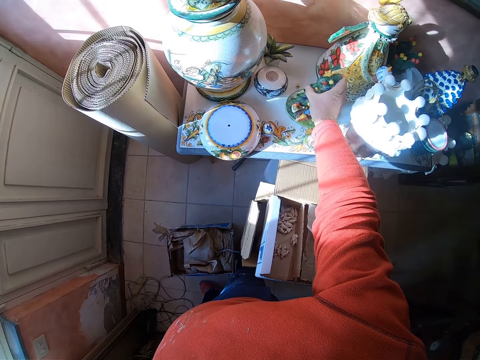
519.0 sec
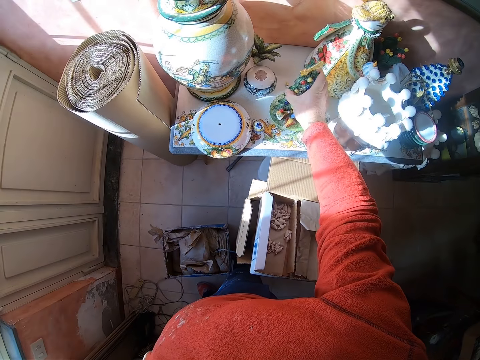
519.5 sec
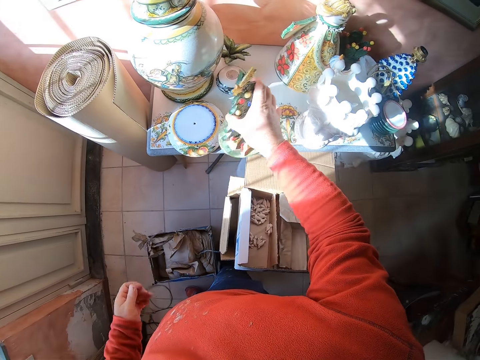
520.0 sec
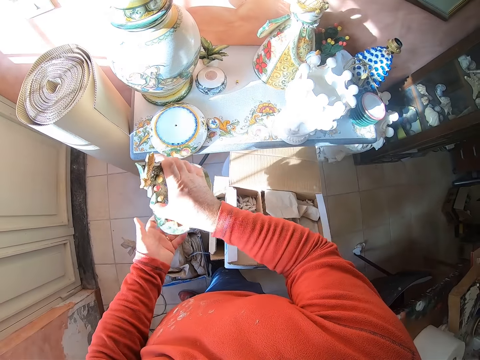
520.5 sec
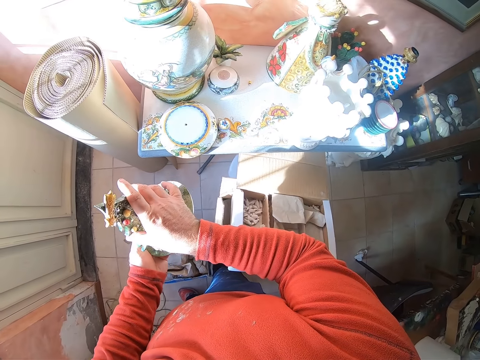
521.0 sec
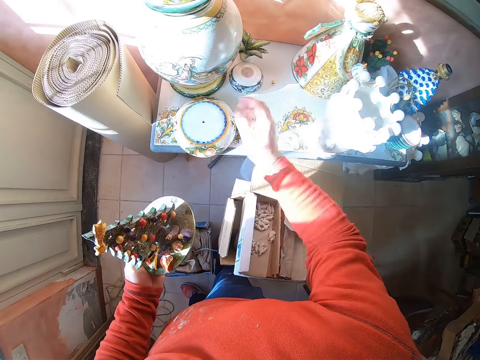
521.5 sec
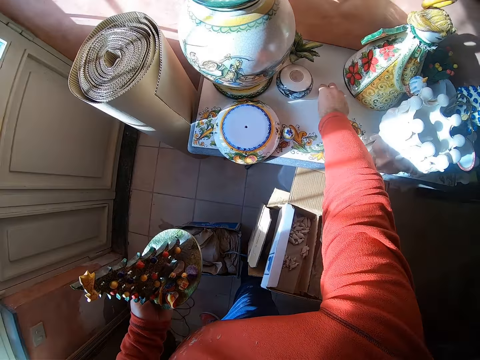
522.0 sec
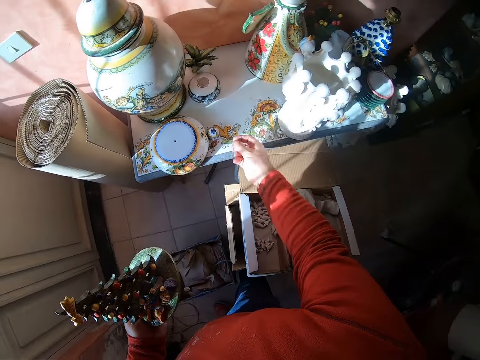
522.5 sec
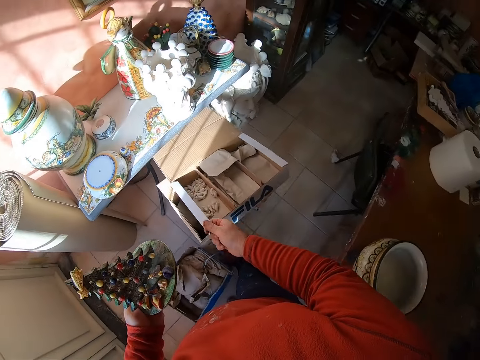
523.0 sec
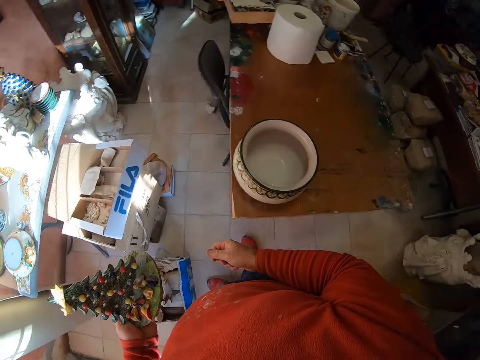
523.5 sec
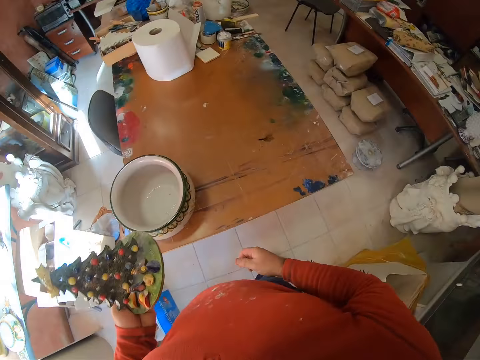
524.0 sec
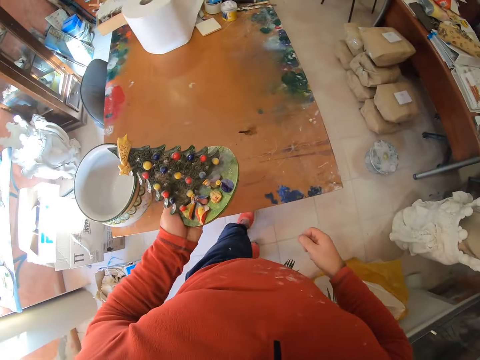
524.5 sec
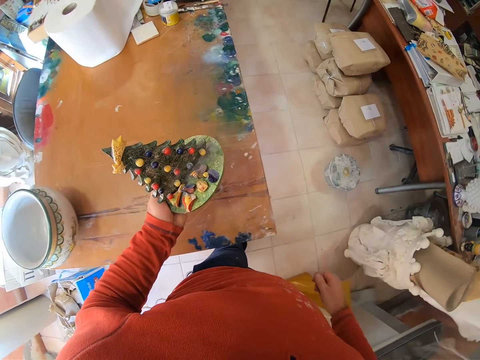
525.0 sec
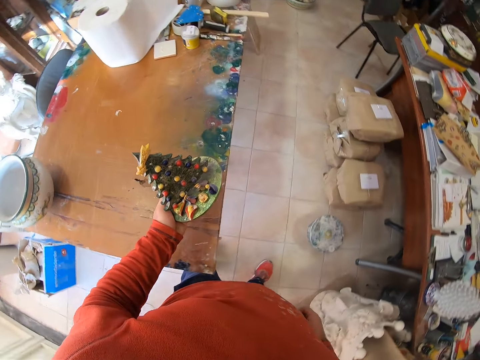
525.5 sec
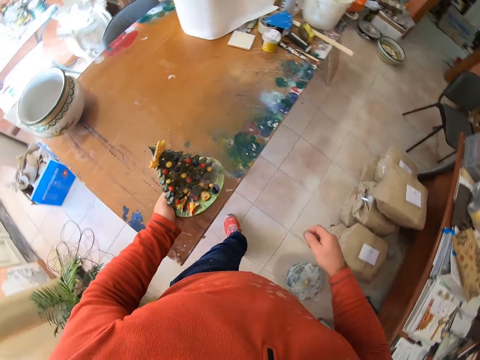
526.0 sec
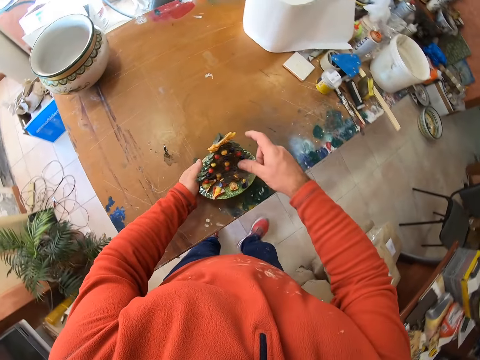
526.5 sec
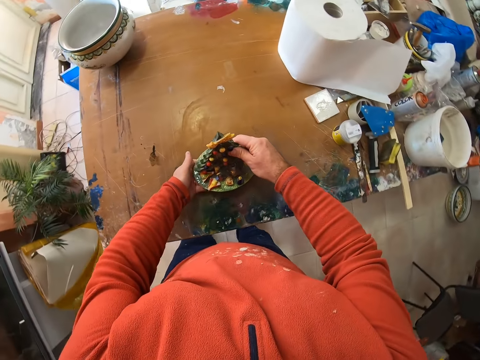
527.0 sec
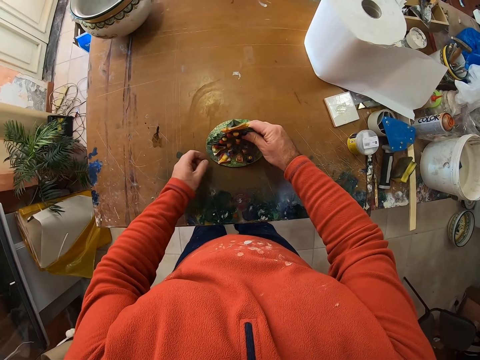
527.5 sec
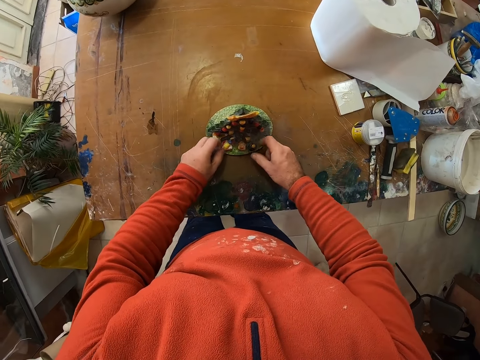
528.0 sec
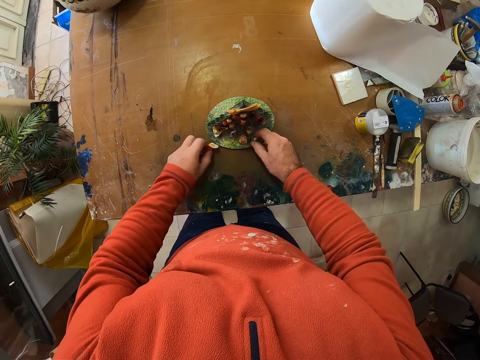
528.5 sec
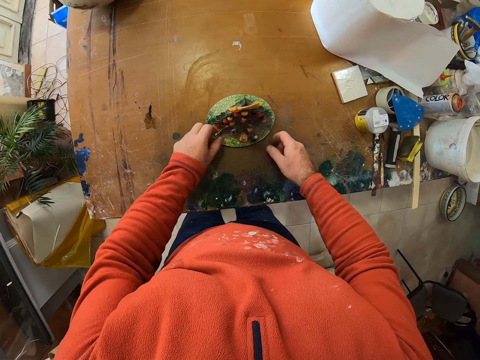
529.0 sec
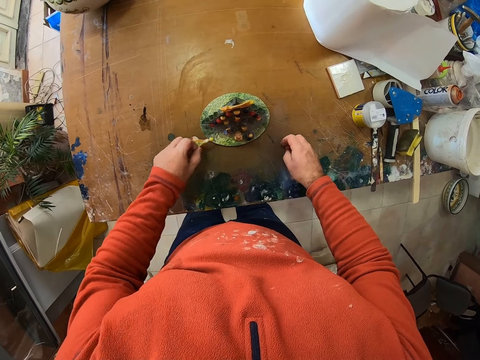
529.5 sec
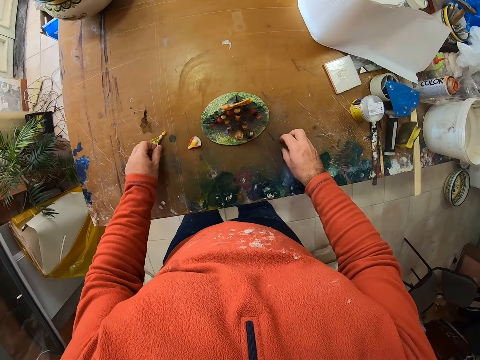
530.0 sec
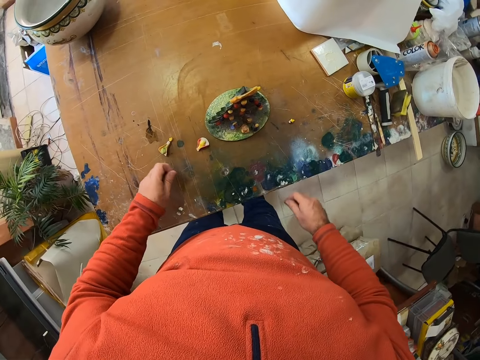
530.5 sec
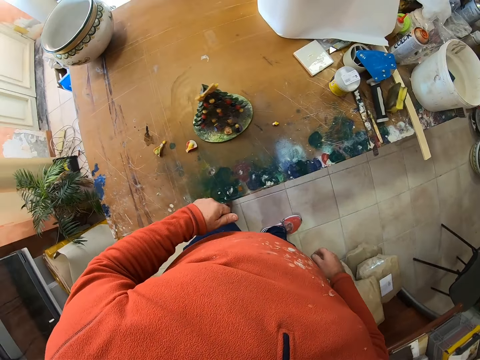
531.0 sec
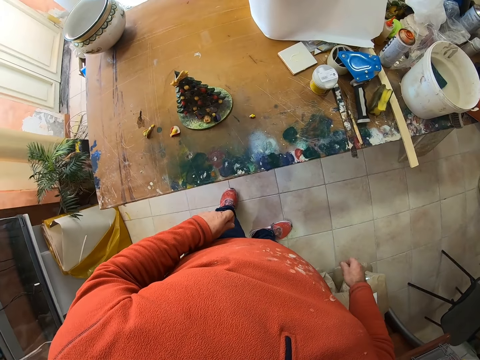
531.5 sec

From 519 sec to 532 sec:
The camera wearer lifts a ceramic tree. They touch on the table. They place the ceramic tree on the table. They remove pieces from the ceramic tree.

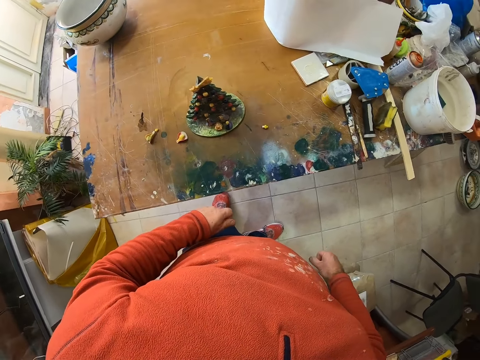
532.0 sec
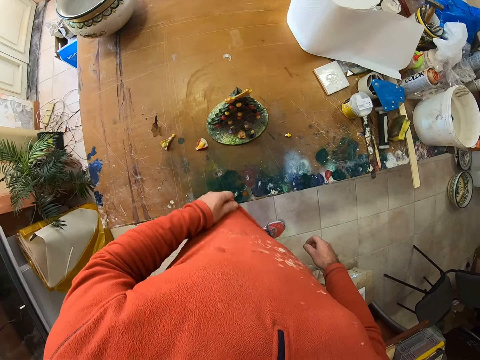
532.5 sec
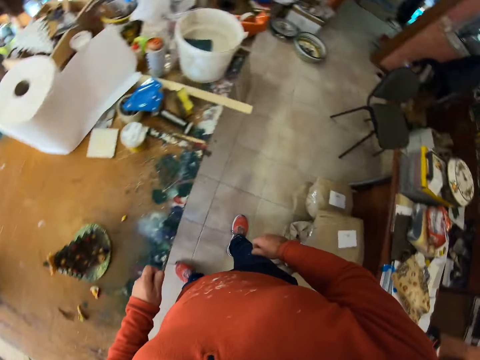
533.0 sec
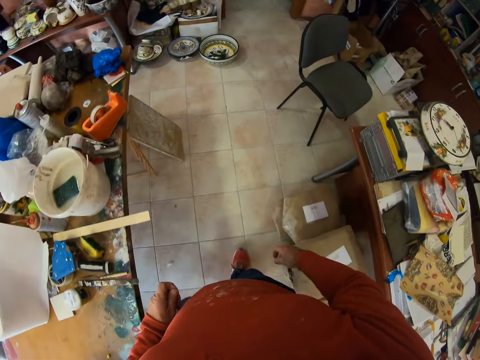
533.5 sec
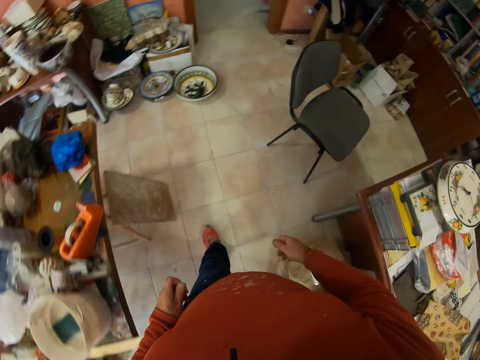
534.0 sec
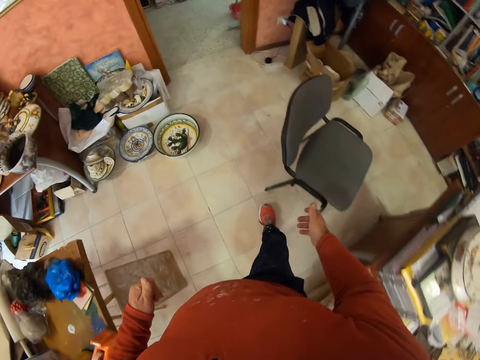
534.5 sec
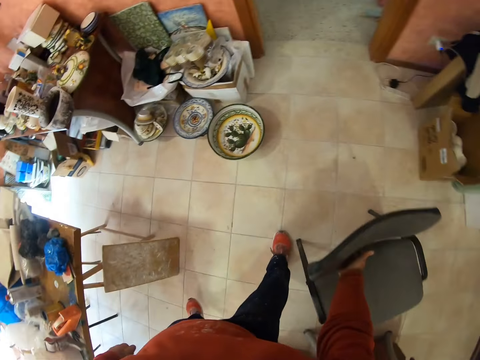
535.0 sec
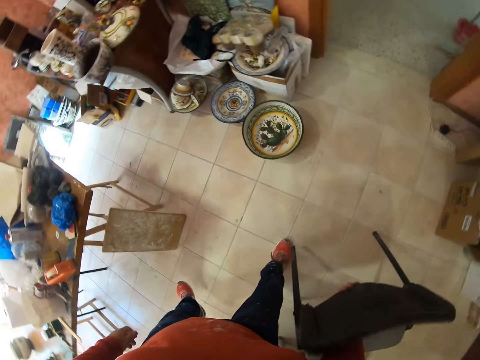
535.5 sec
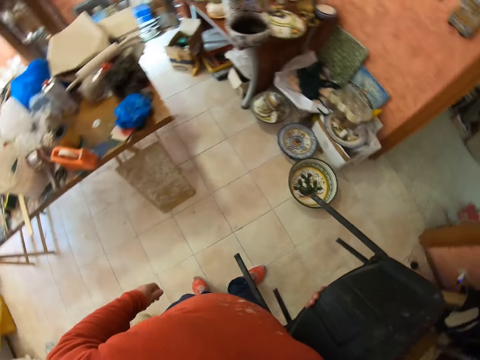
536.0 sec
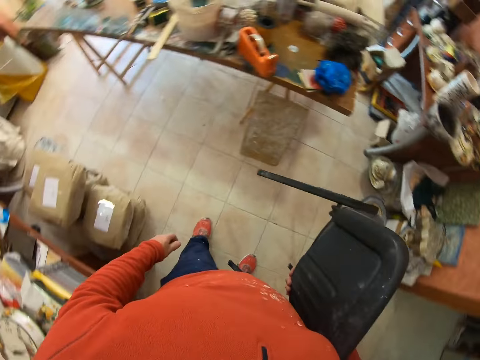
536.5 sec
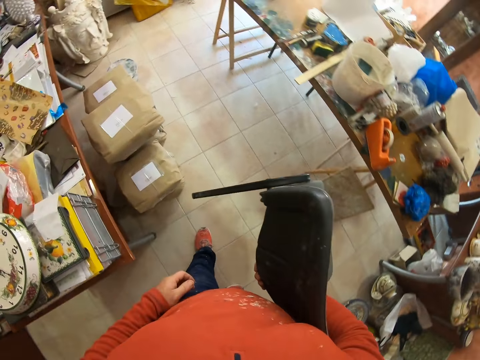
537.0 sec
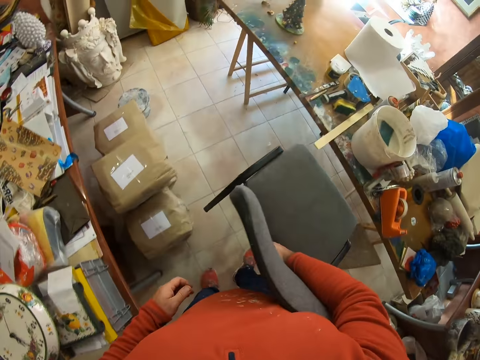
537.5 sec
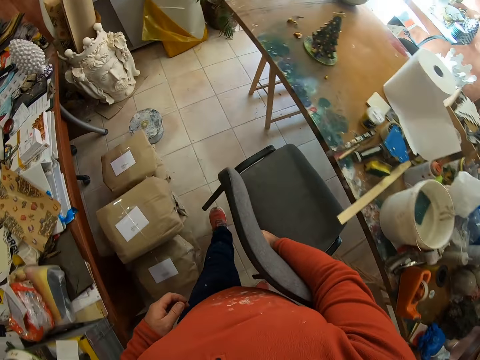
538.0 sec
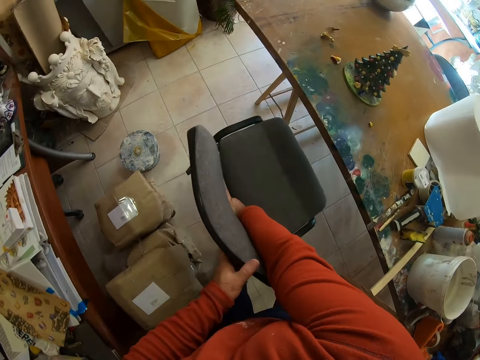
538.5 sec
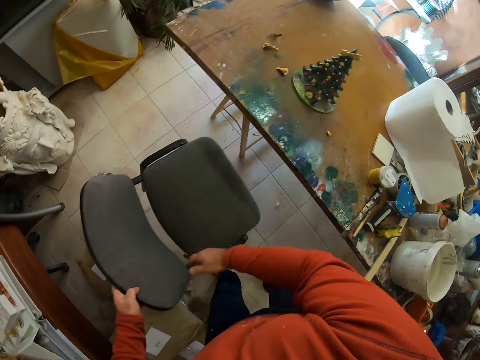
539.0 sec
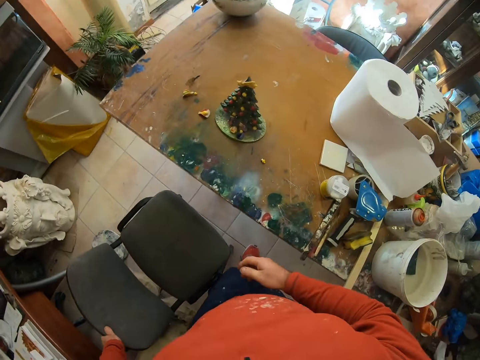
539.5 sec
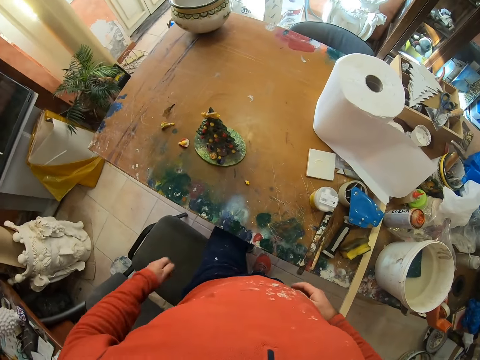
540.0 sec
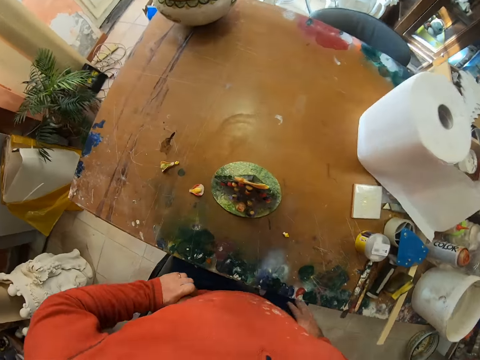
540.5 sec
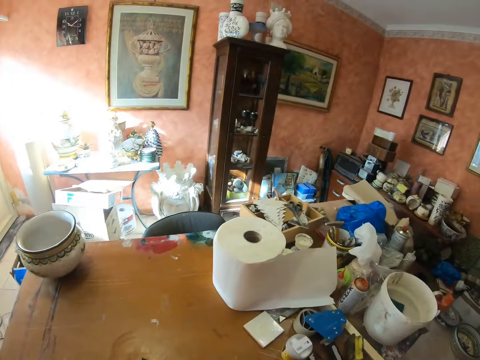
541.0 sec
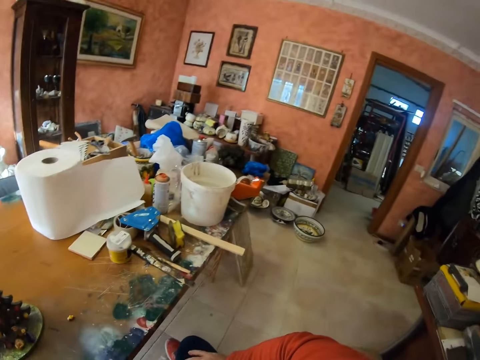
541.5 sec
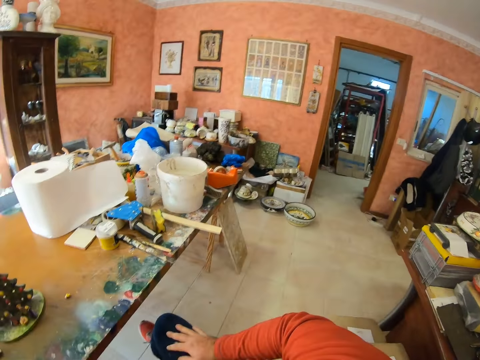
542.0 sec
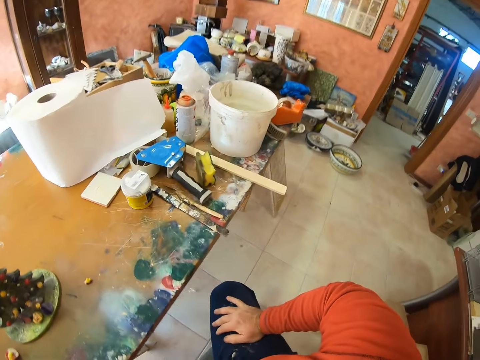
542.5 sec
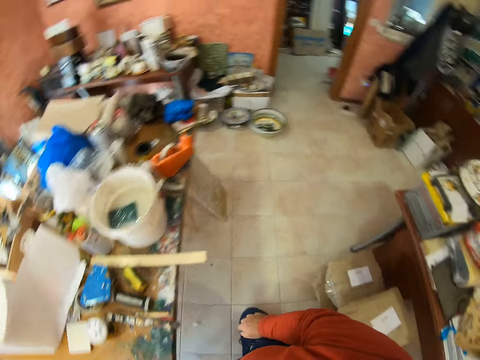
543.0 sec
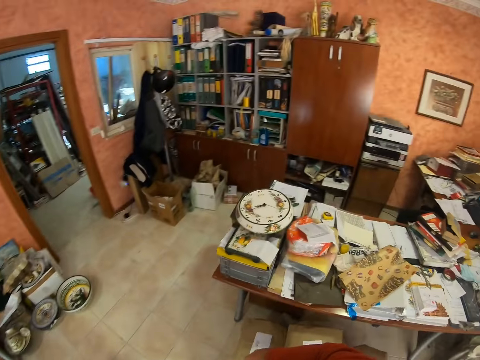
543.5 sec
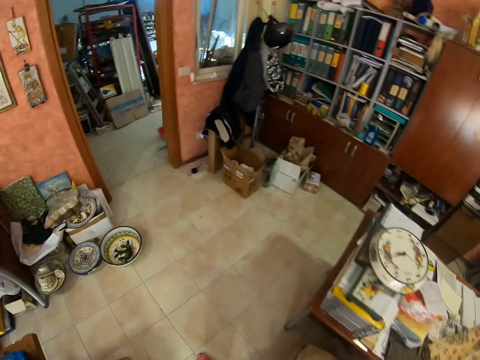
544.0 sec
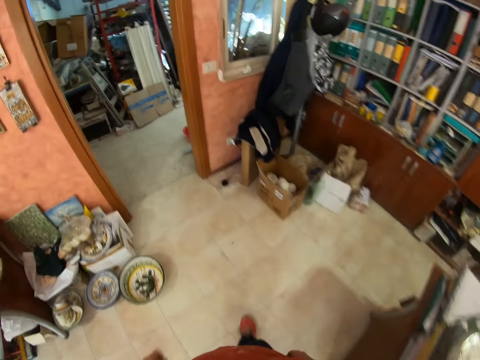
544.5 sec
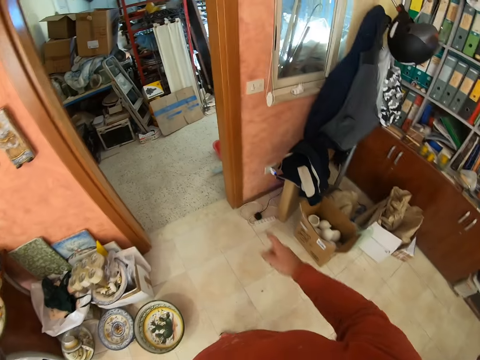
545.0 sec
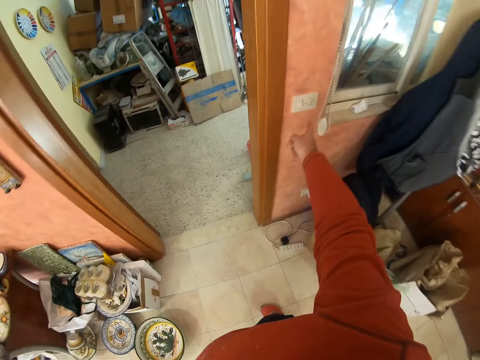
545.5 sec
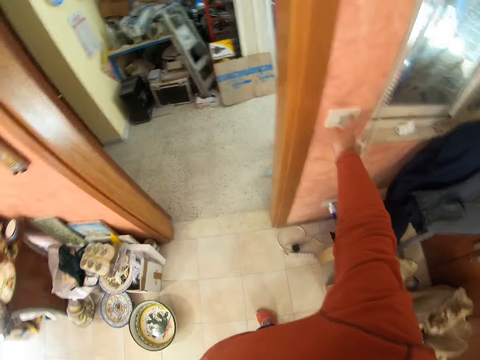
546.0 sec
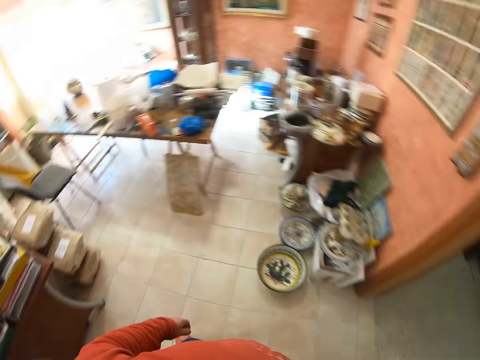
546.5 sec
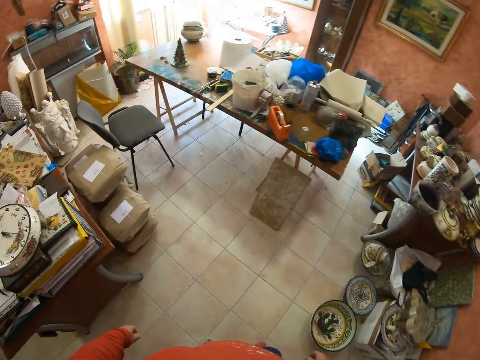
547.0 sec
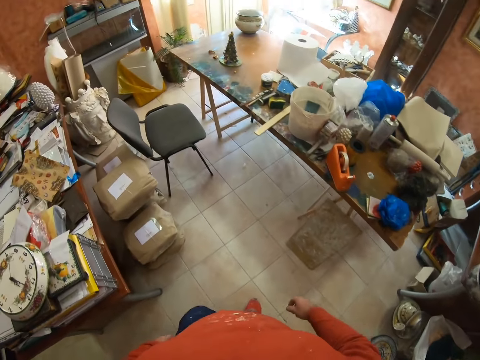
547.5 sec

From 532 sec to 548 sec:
The camera wearer walks around the workshop. They lift a chair, place the chair on the floor and sit on the chair. They look around. They wake up. They walk around the workshop. They press the switch and switch on the light.
